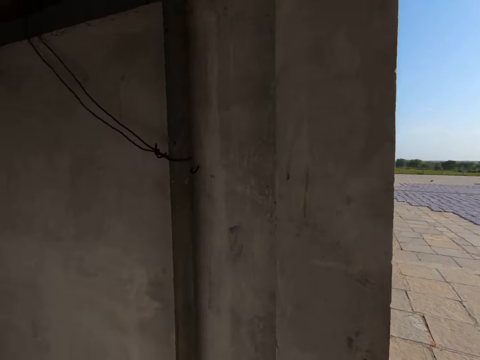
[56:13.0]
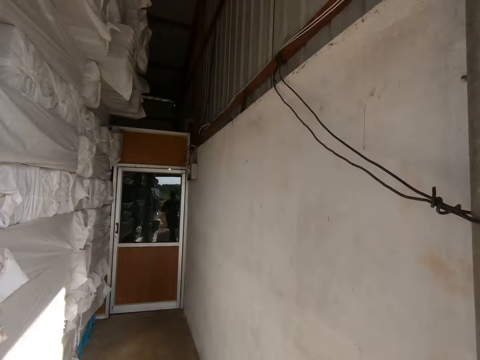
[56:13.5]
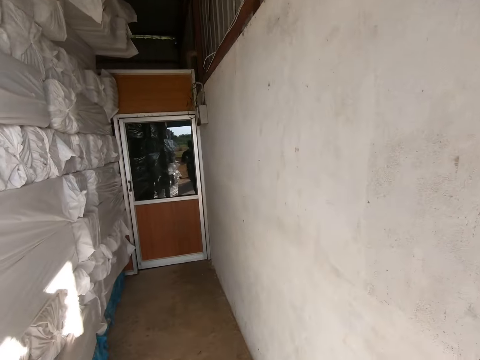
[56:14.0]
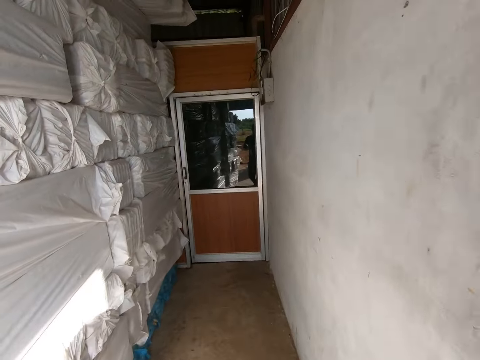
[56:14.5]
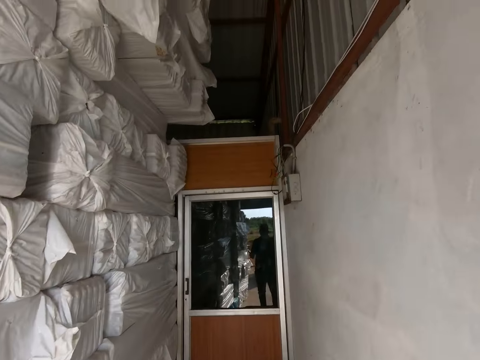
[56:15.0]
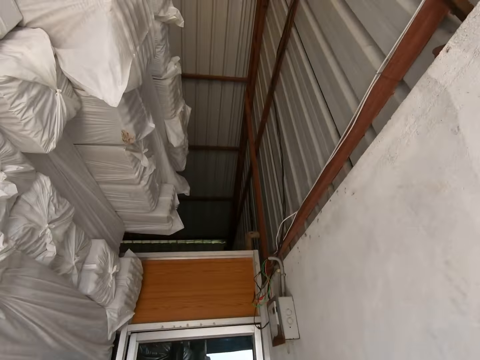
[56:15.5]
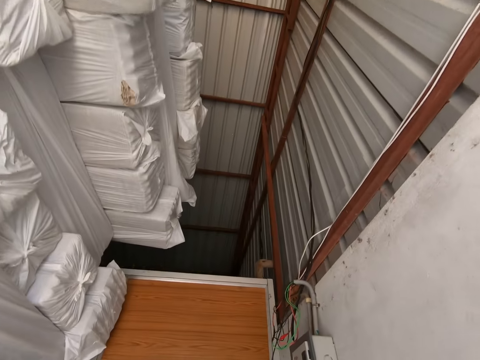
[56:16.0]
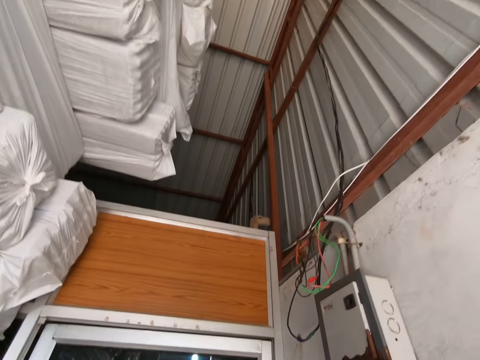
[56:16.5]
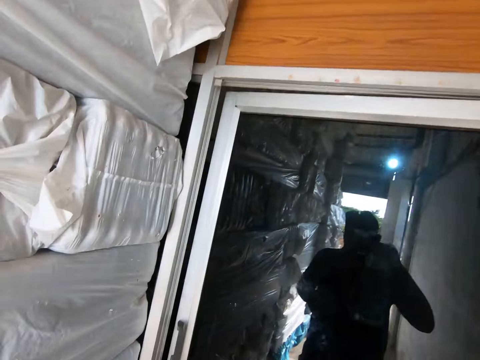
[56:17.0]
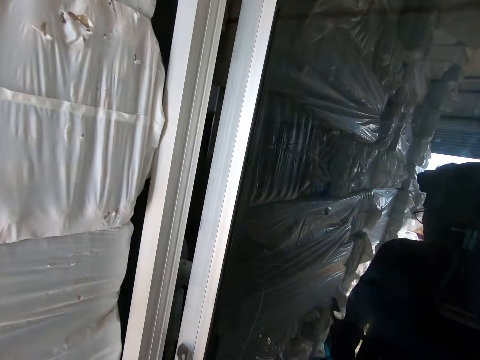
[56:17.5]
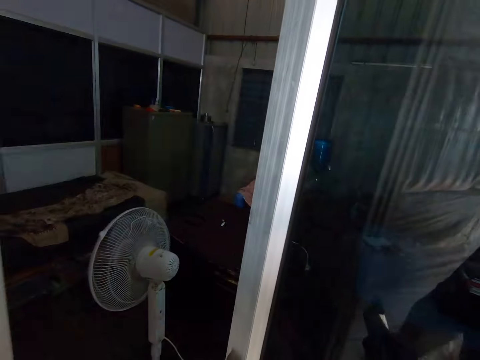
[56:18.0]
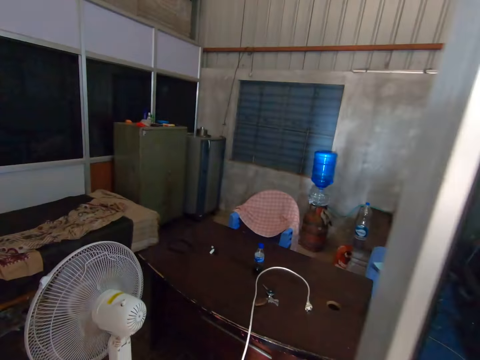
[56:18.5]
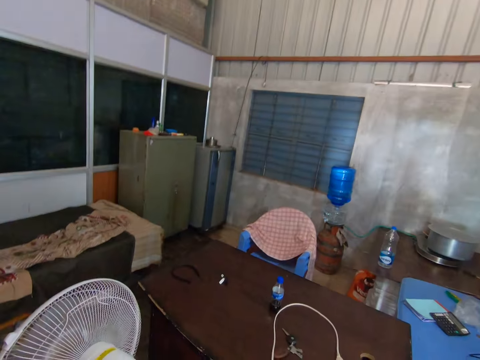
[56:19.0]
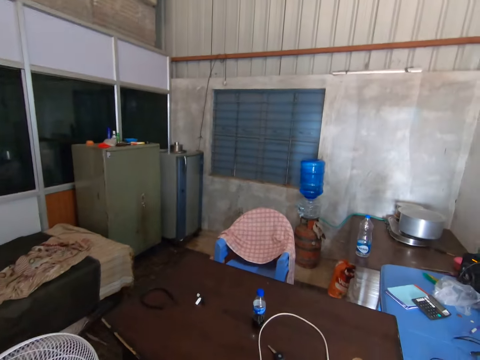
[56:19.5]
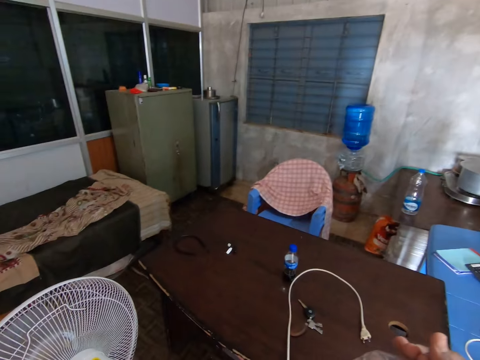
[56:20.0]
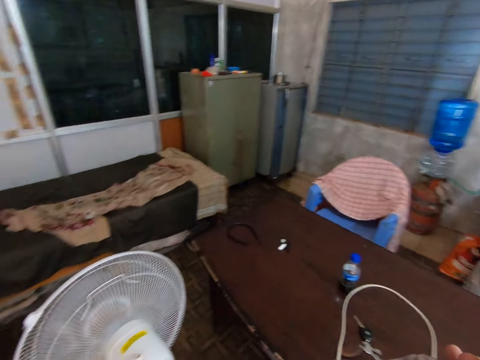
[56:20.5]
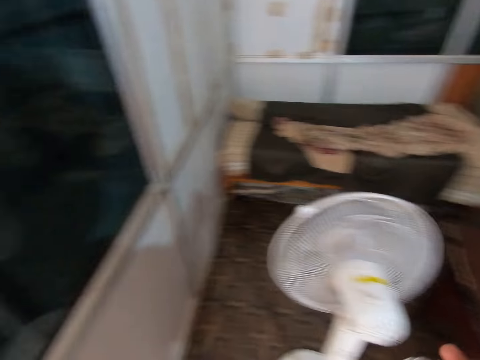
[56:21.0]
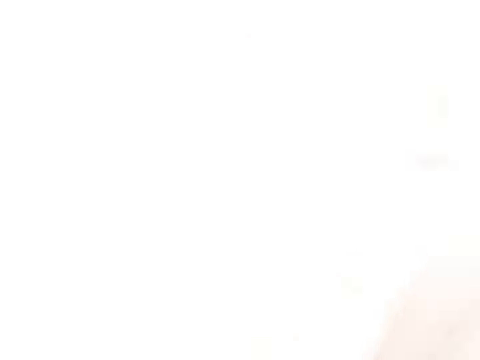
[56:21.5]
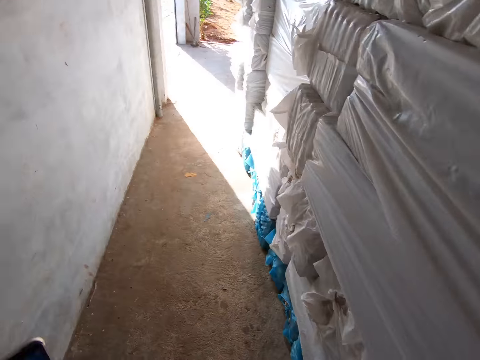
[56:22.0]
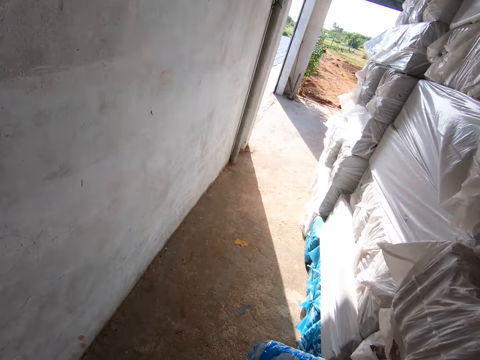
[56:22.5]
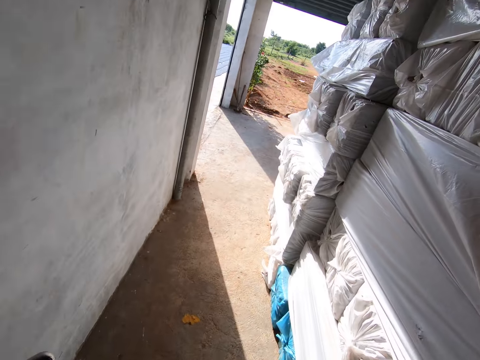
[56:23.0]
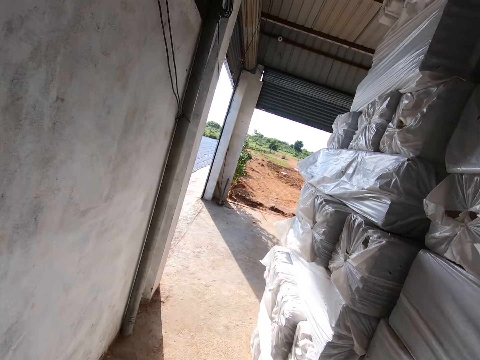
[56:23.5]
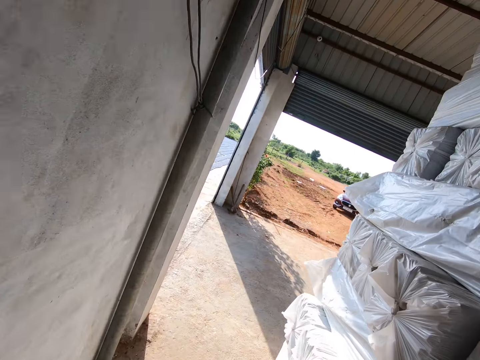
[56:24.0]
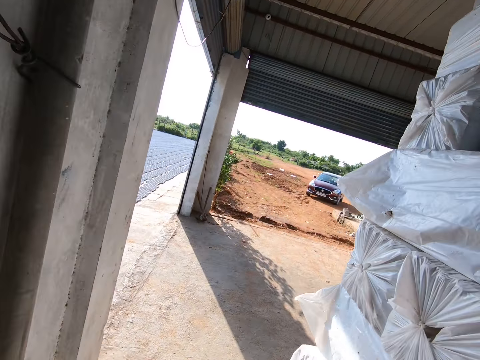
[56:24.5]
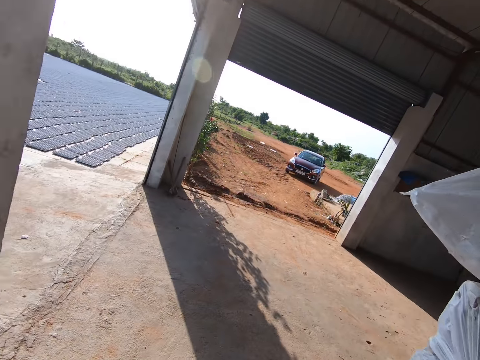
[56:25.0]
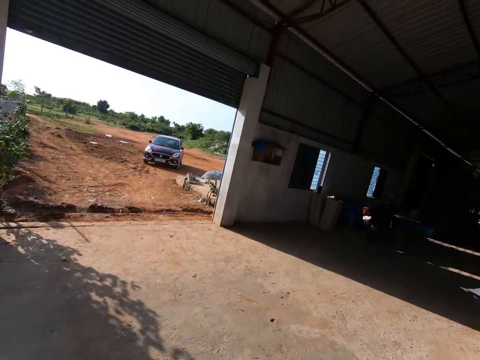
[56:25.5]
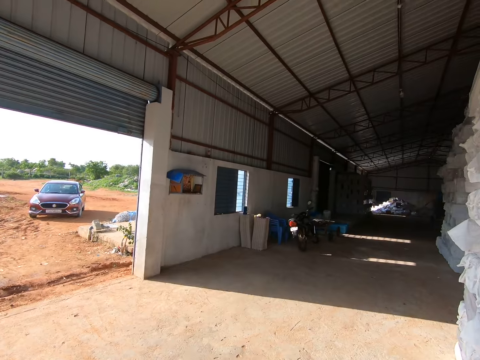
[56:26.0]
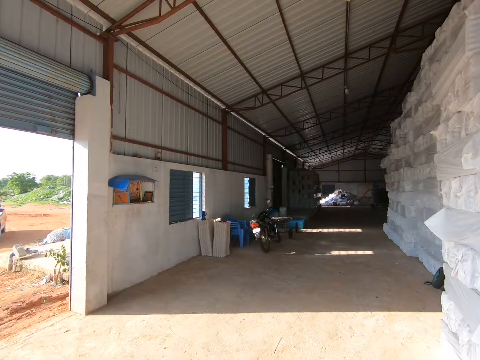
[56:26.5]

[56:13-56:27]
The camera wearer opens a door of a room with his right hand. He enters the room. He exits the room.

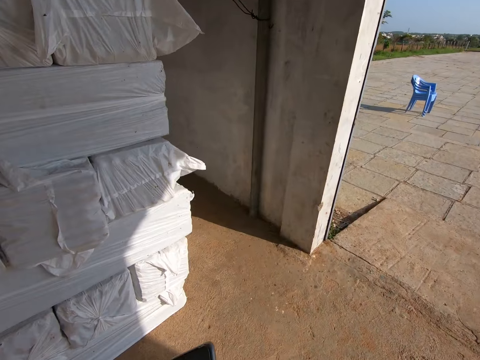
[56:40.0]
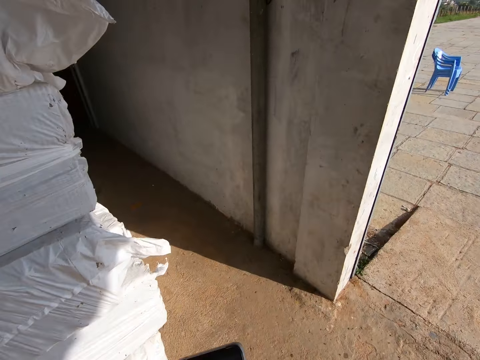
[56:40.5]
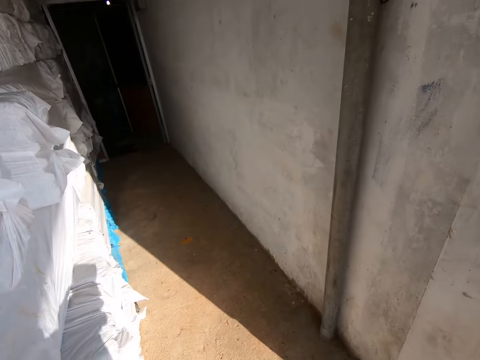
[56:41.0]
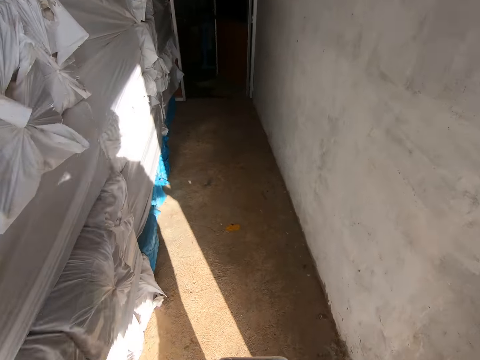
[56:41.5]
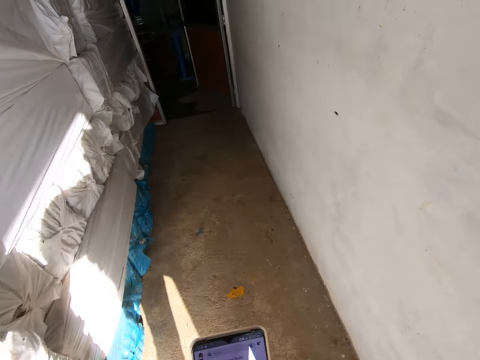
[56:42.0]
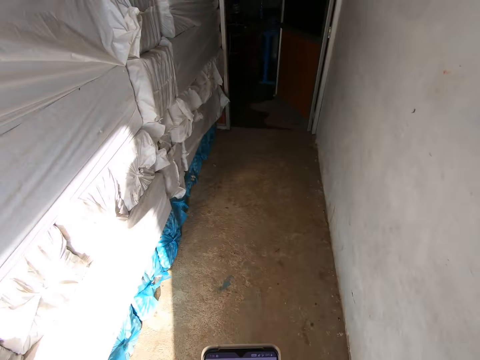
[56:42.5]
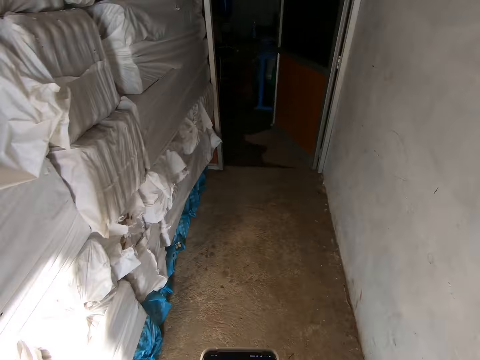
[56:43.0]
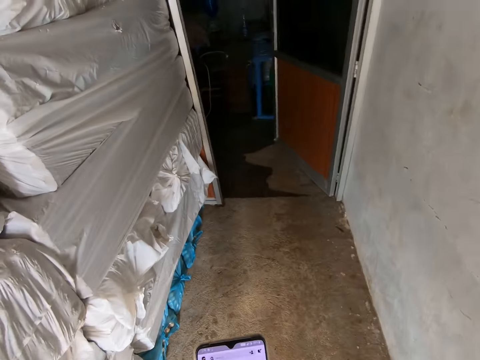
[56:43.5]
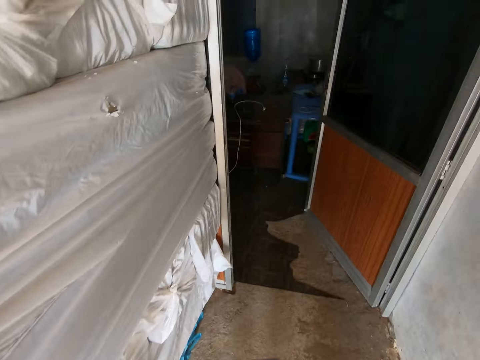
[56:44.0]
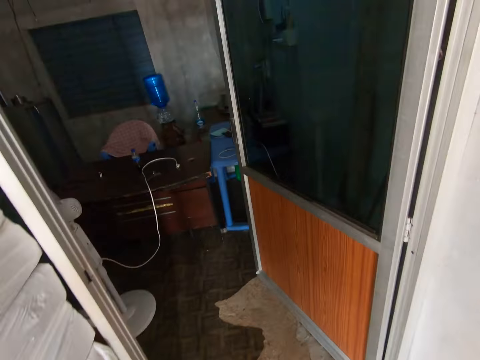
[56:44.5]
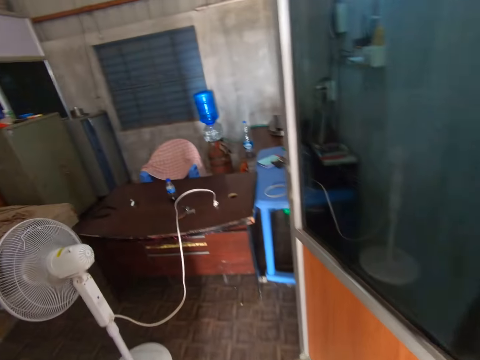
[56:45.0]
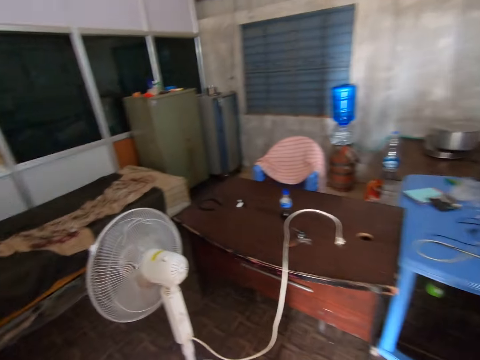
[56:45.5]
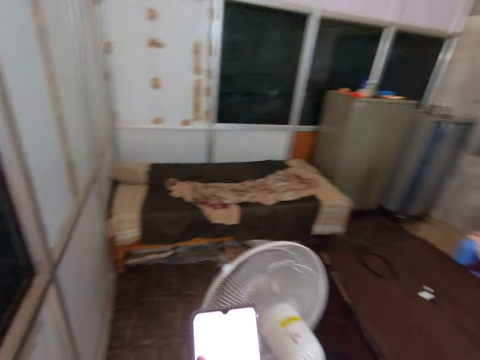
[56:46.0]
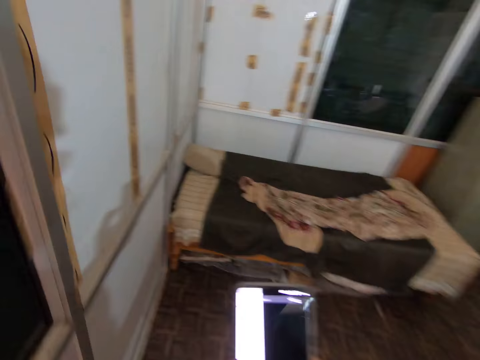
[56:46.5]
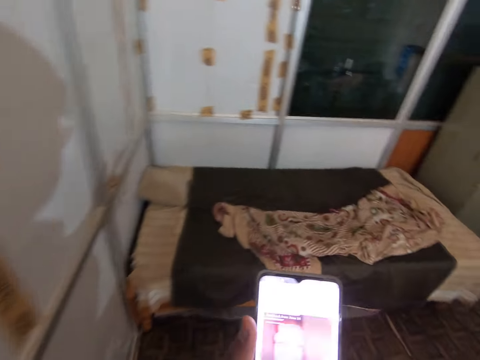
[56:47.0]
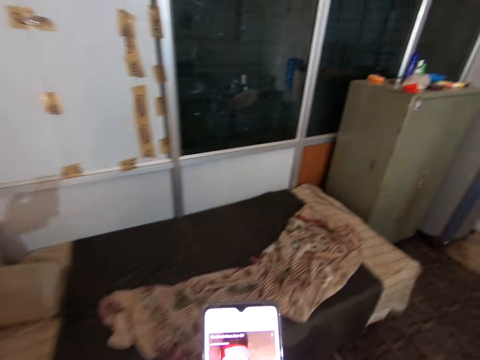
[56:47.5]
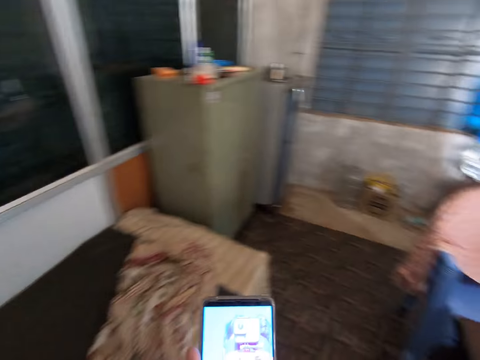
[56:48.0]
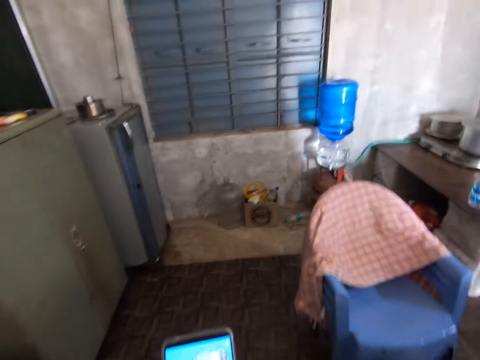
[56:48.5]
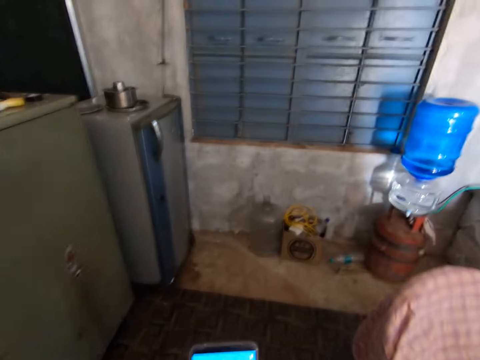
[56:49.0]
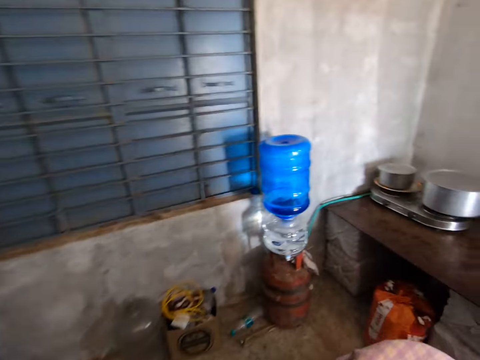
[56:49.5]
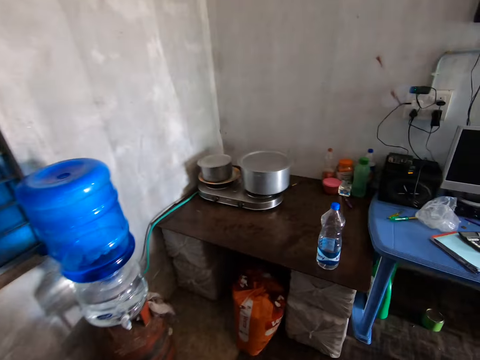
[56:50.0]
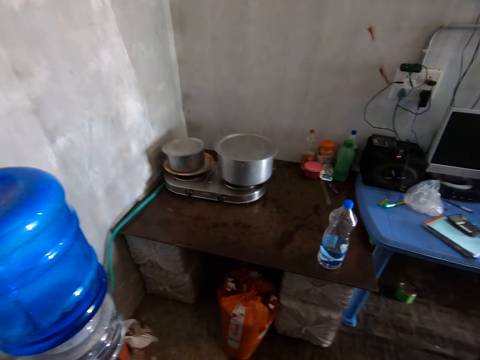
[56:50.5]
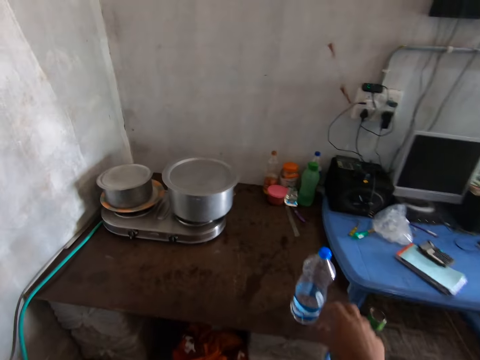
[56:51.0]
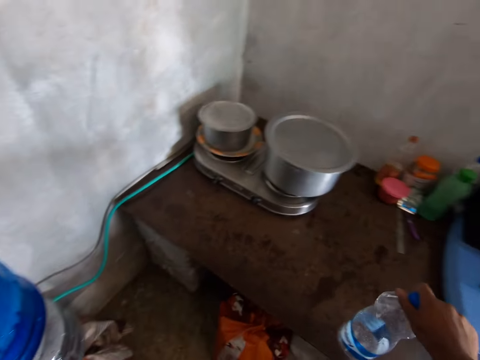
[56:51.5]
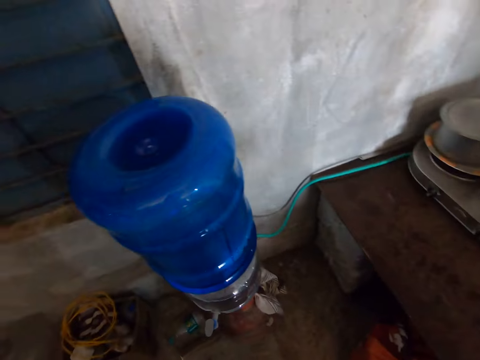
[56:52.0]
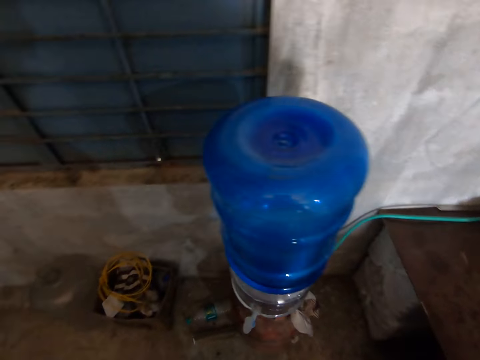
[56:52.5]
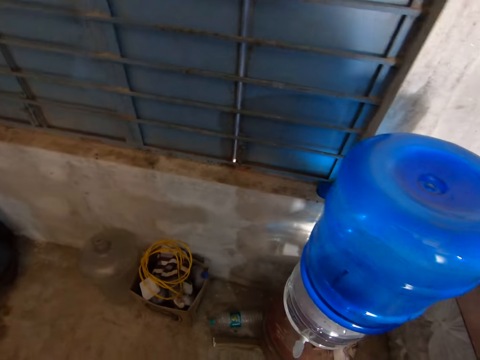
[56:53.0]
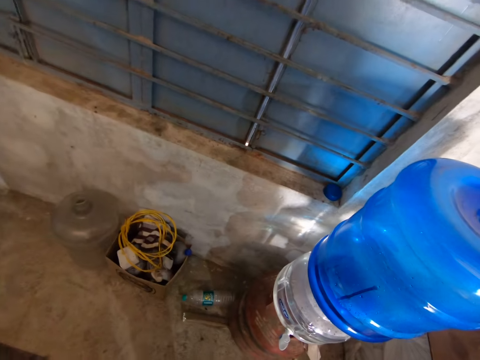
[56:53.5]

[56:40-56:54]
The camera wearer holds the phone with both hands. He enters the room. He operates the phone with his left hand. He scrolls the phone. He looks around the room. He picks up a bottle of water from a table with his right hand. He walks around the room.
